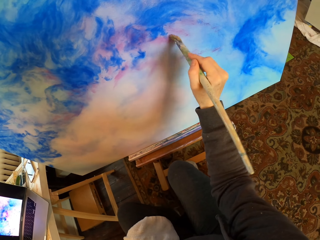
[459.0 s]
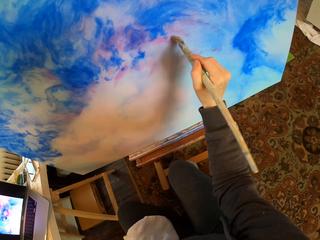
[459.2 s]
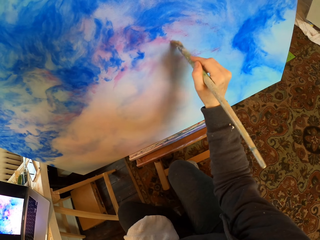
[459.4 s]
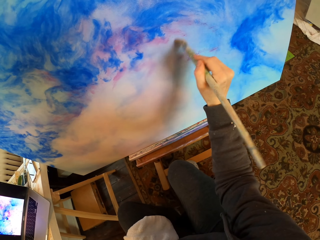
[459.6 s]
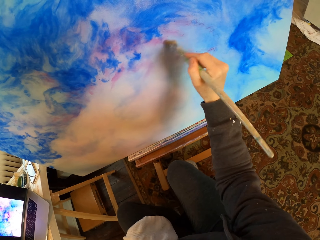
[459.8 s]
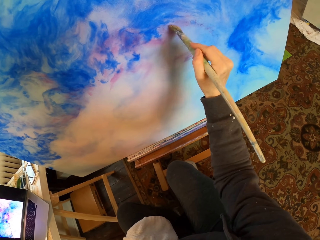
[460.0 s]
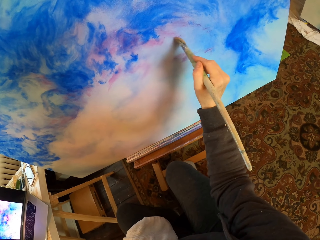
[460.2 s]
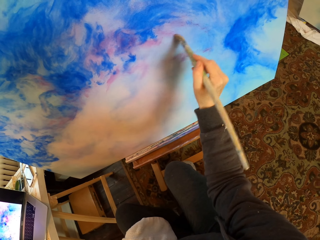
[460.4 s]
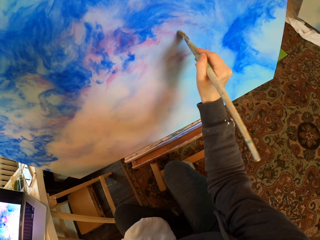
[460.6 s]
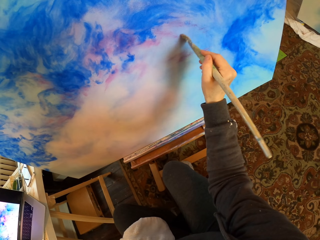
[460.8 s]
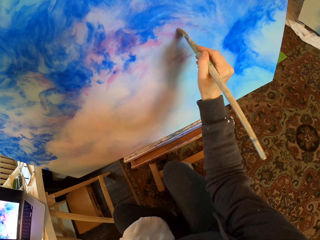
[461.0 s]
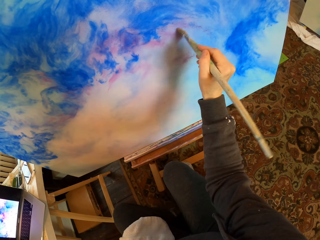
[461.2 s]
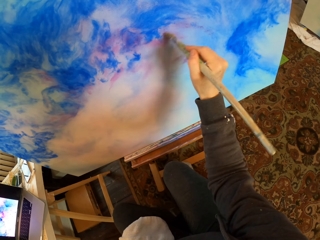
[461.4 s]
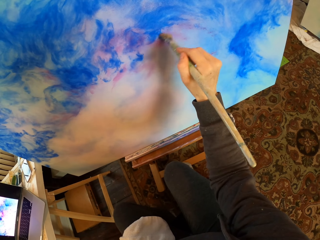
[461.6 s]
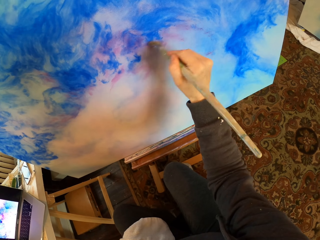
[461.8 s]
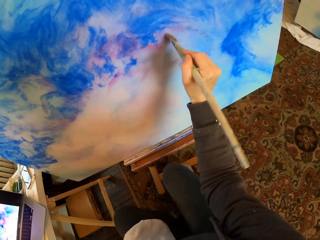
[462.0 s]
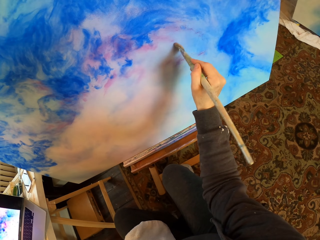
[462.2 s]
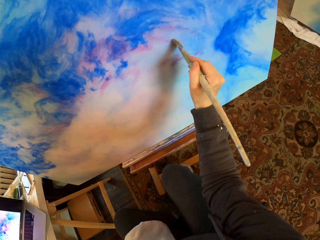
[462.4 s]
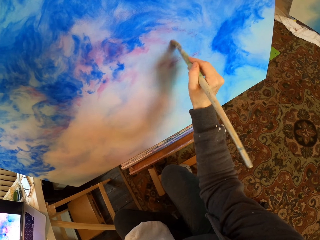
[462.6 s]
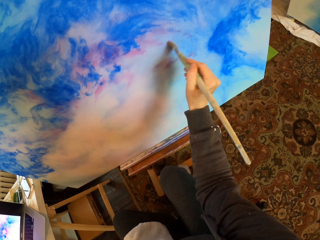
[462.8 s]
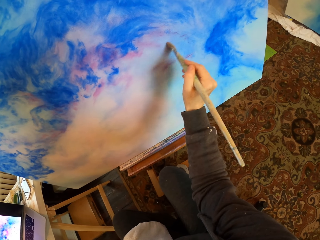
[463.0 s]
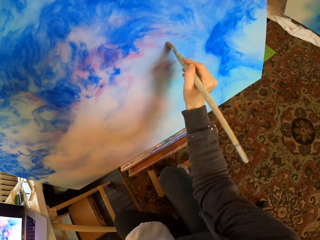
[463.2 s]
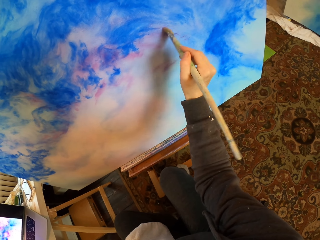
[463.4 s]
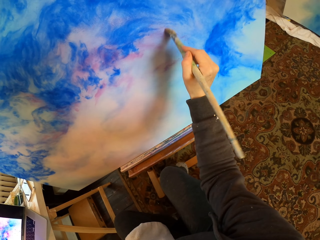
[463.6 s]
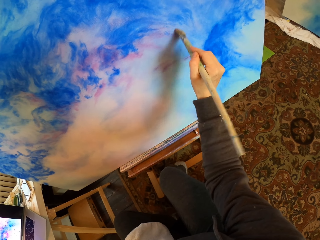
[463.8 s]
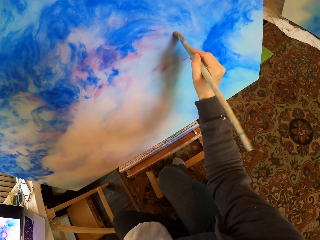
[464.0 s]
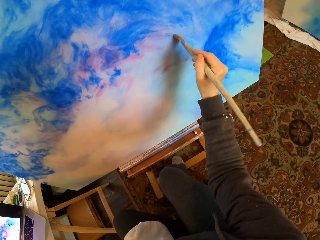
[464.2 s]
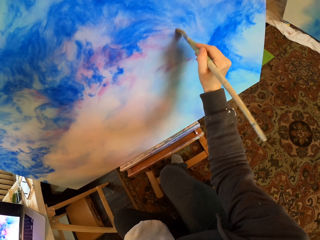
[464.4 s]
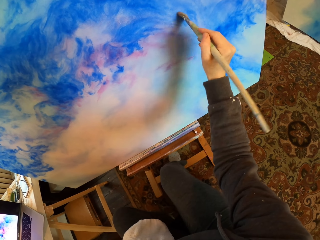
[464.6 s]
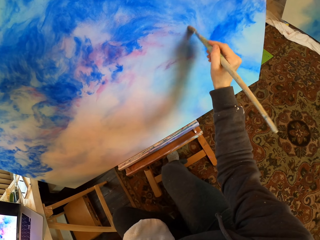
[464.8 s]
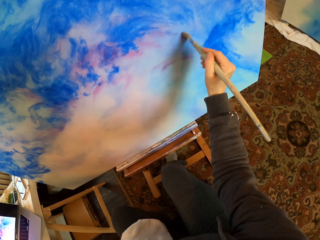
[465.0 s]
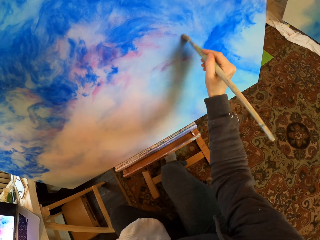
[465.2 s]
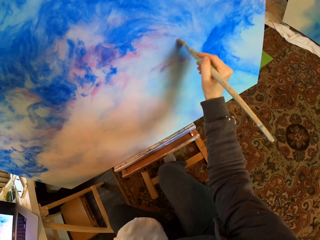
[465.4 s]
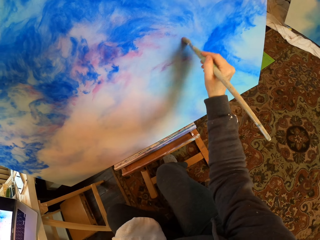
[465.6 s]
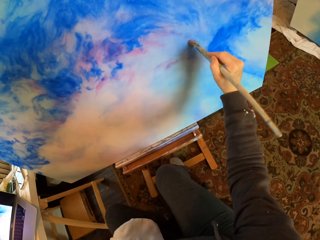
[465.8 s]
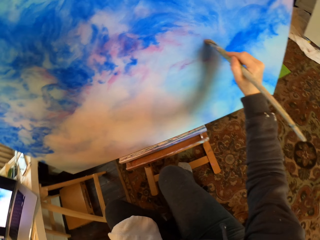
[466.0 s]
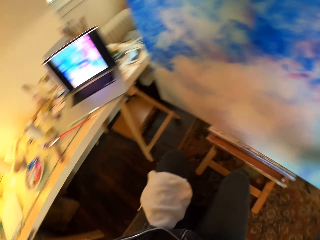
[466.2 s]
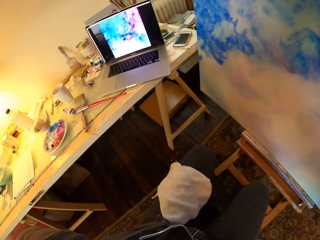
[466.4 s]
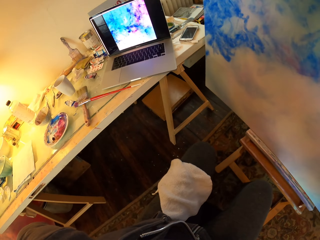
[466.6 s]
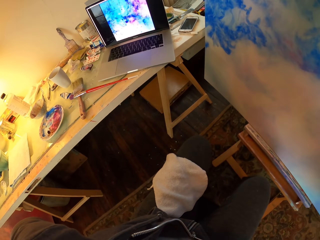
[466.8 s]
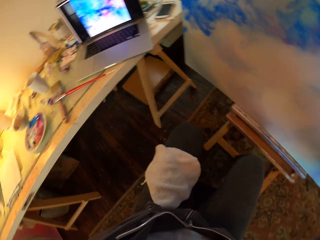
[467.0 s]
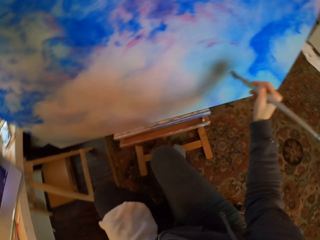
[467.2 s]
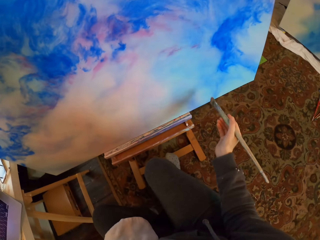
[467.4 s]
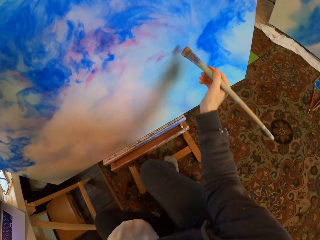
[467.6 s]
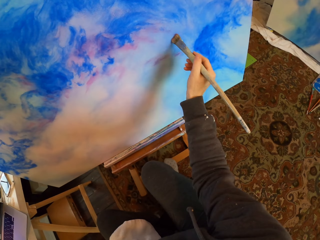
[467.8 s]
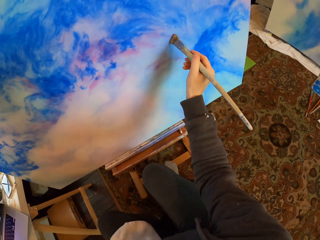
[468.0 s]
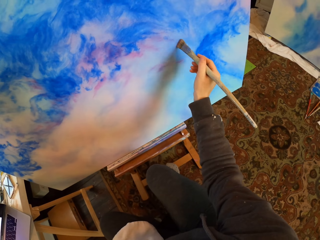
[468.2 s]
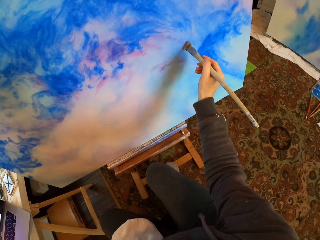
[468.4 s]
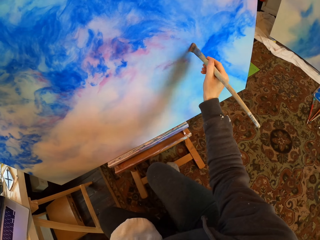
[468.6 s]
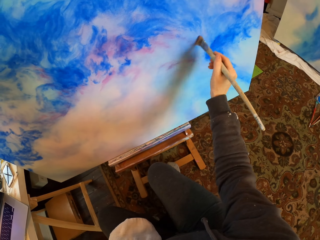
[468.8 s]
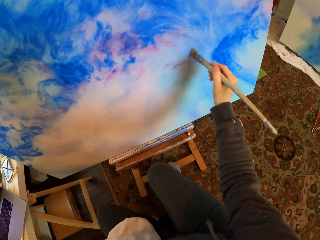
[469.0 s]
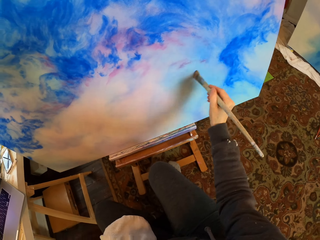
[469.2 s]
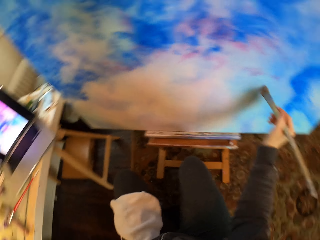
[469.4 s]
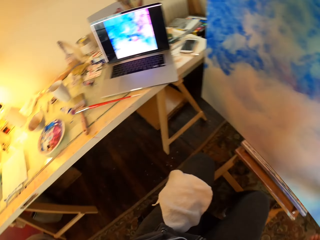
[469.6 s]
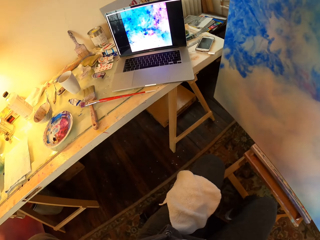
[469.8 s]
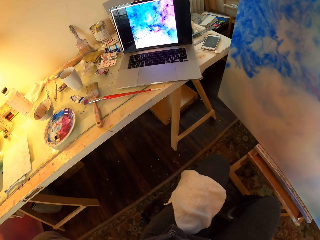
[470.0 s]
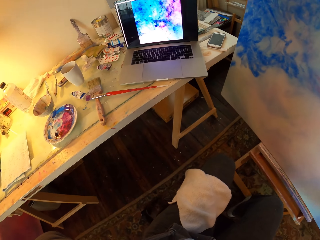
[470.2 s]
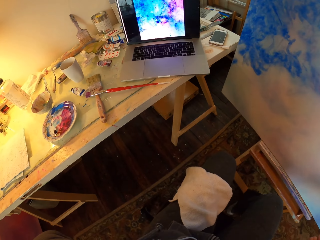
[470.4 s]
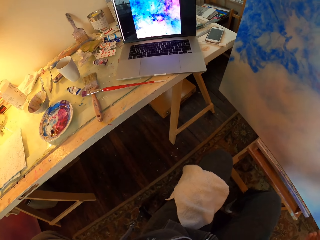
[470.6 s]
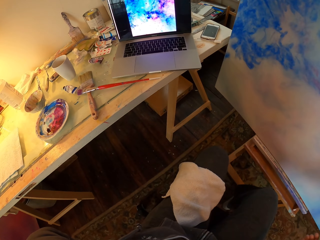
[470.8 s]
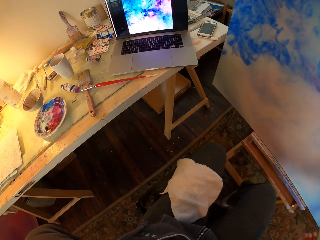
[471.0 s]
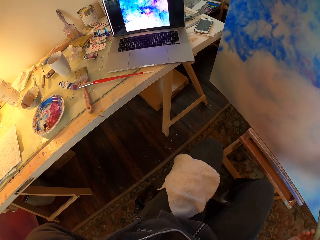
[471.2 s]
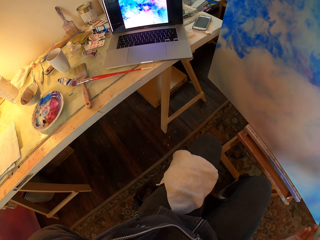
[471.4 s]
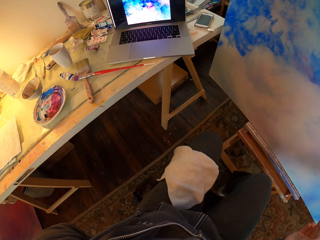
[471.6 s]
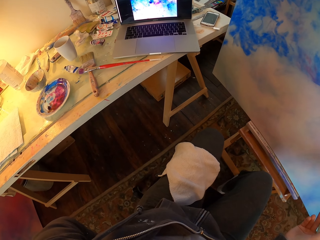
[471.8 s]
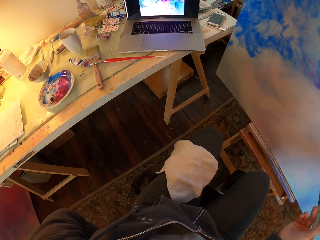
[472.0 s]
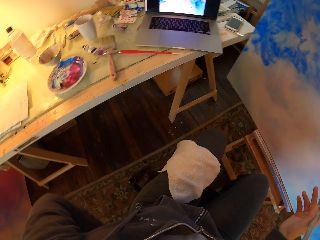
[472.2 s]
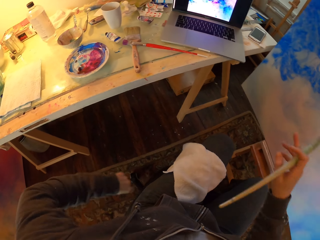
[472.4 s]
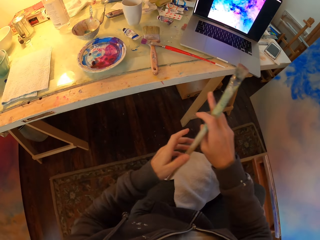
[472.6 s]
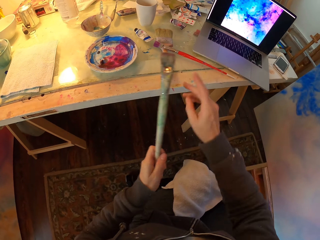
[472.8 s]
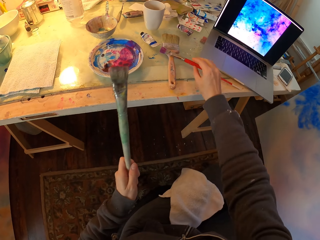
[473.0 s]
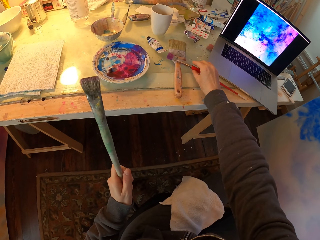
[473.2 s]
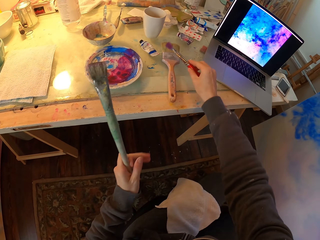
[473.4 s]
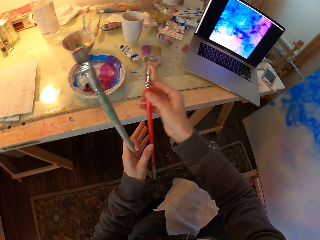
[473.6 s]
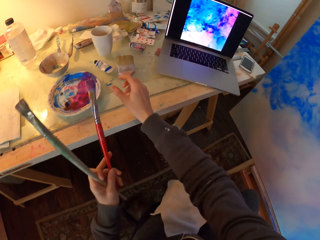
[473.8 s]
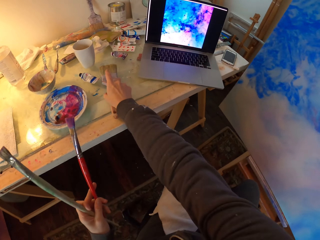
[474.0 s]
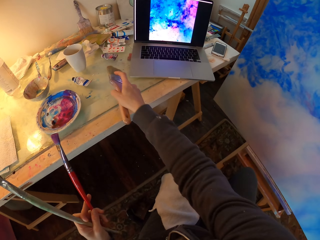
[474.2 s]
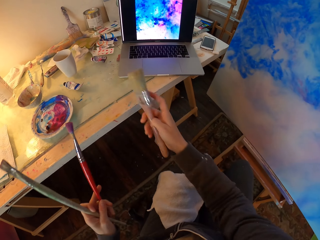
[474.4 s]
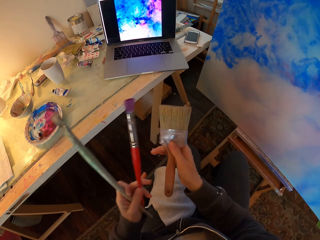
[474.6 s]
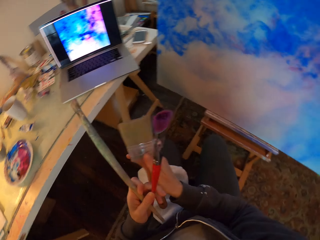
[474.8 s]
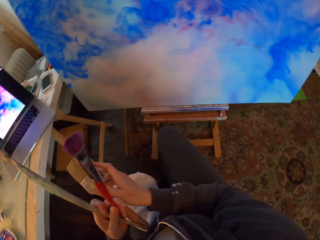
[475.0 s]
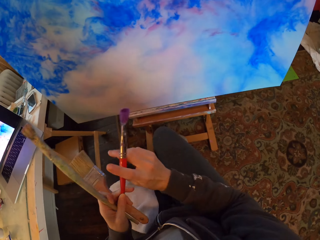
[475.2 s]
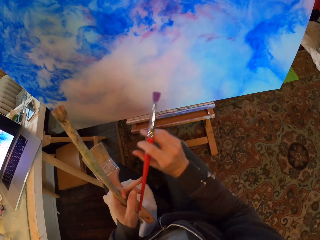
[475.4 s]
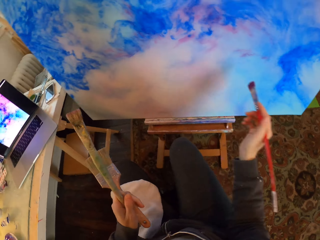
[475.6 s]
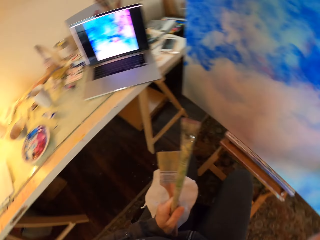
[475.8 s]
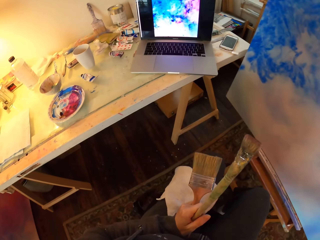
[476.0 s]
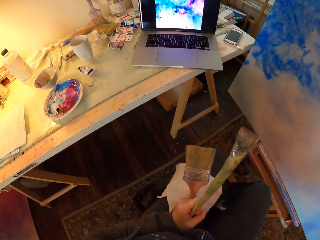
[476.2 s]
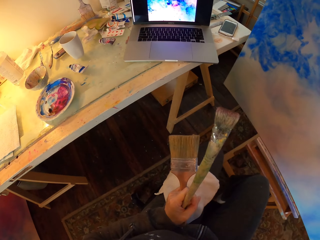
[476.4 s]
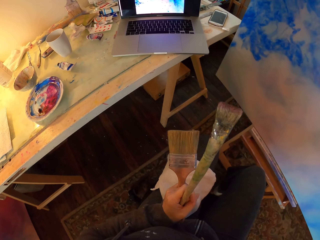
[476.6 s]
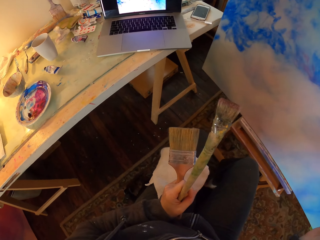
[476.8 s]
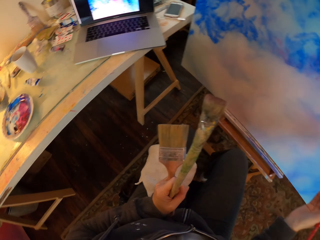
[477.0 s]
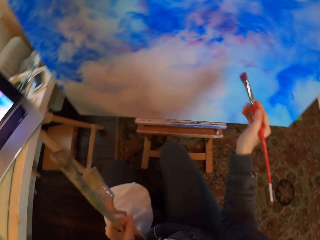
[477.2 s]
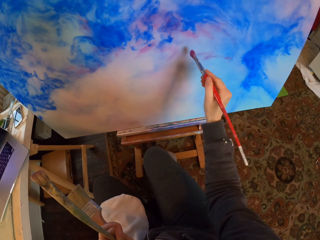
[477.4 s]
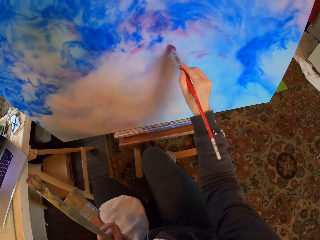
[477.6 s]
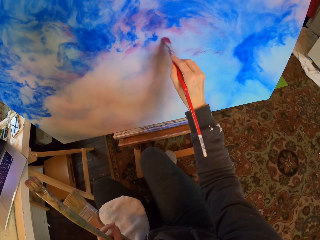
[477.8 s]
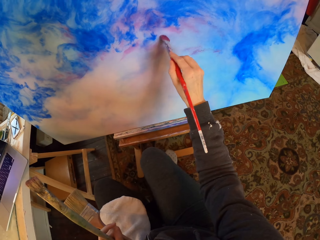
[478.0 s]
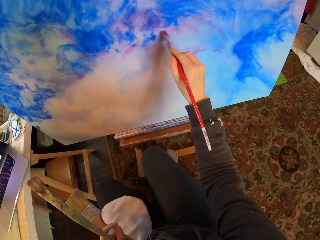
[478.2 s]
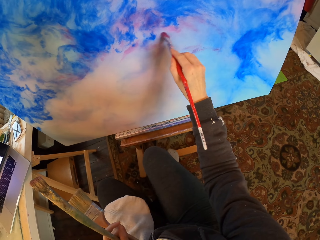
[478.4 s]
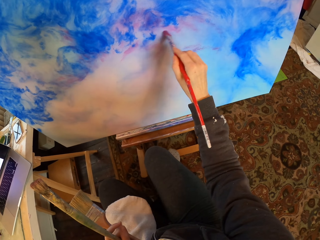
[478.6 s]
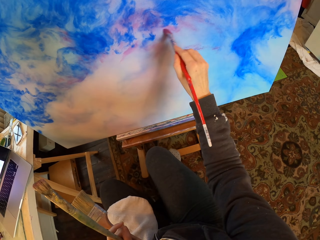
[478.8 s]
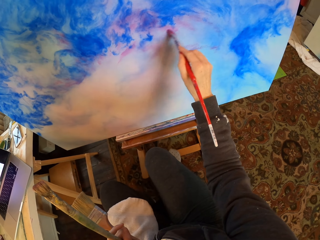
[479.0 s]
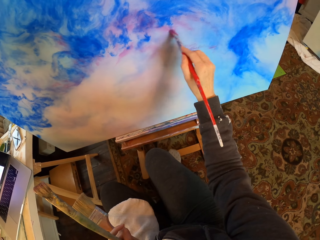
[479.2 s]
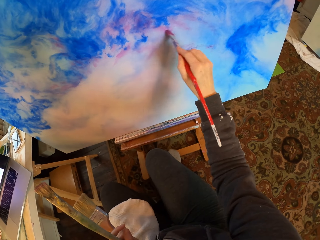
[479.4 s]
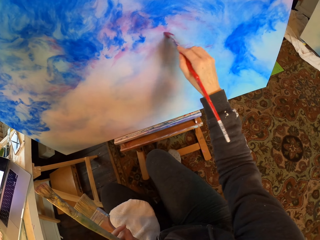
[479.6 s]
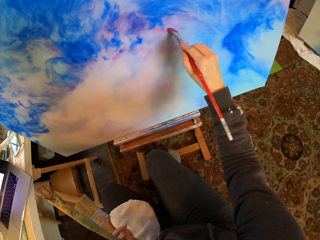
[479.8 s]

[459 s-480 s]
The camera wearer stares at the laptop and paints on the paint board. They stare at the laptop and stamp their right foot. They move their leg and stare at the laptop. They pick a paint brush on the table, hold the brush with their left hand, pick another brush with their right hand, hold all the brushes on their left hand, and pick the red brush from their left hand. They stare at the laptop and paint on the paint board.
